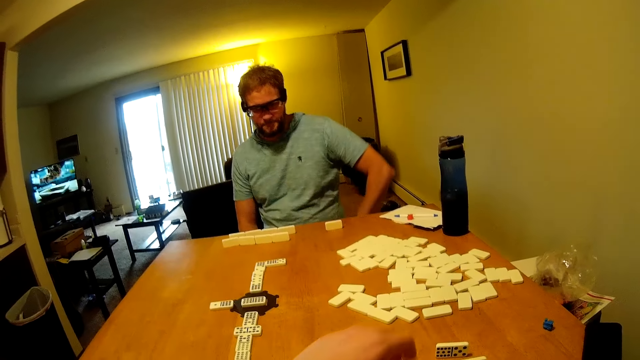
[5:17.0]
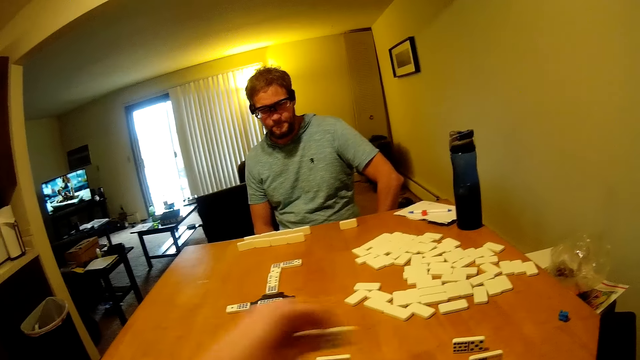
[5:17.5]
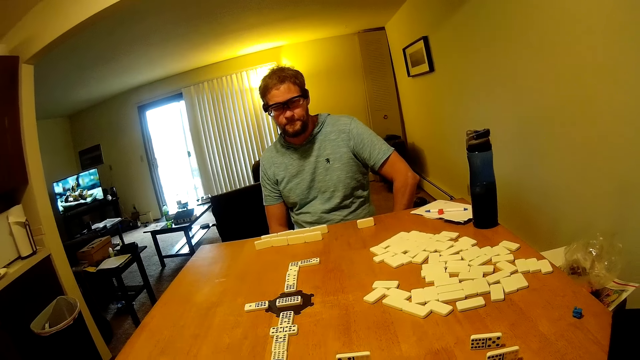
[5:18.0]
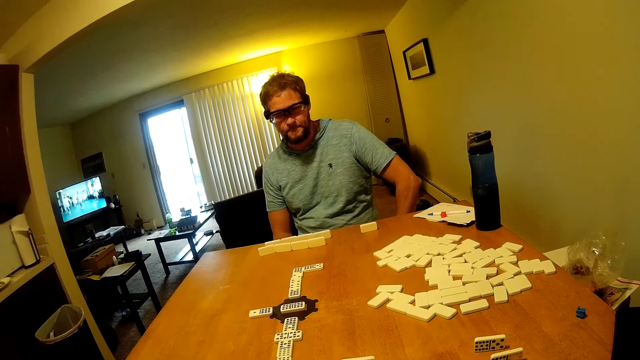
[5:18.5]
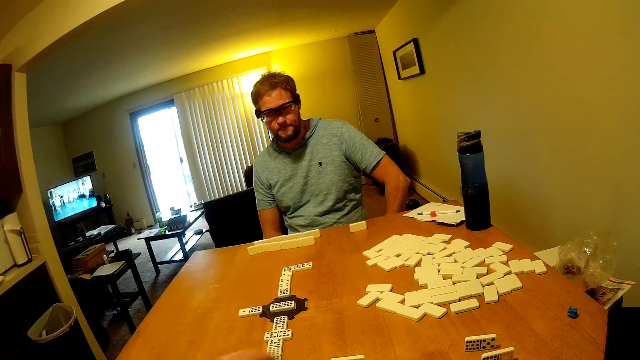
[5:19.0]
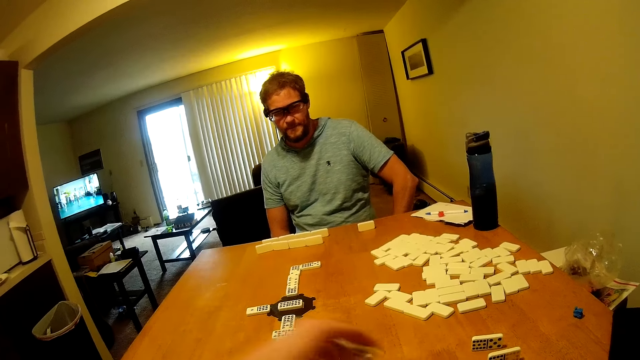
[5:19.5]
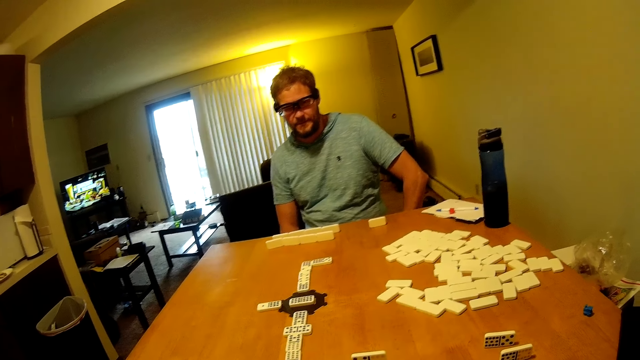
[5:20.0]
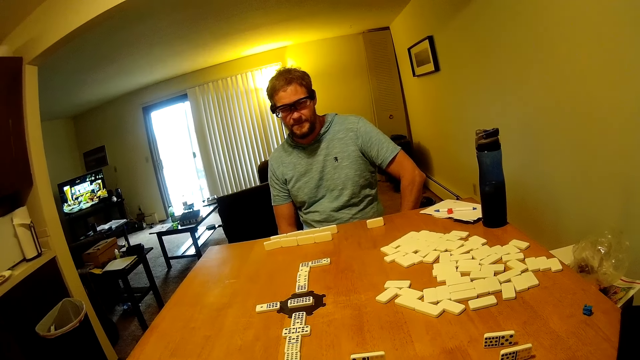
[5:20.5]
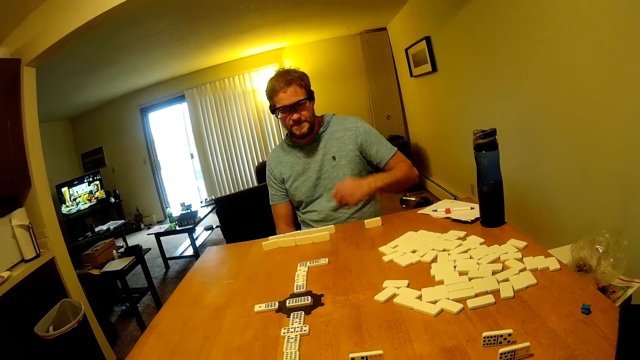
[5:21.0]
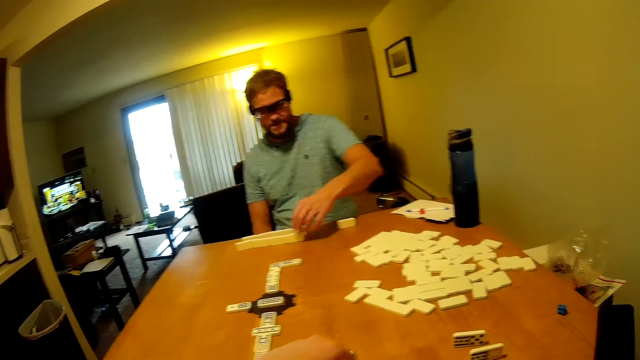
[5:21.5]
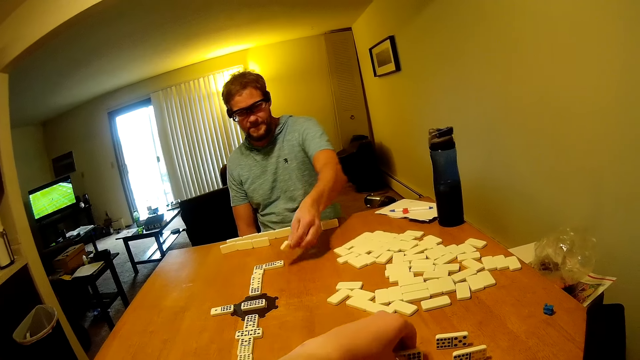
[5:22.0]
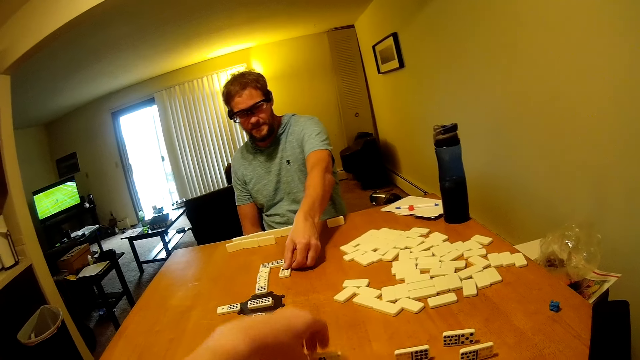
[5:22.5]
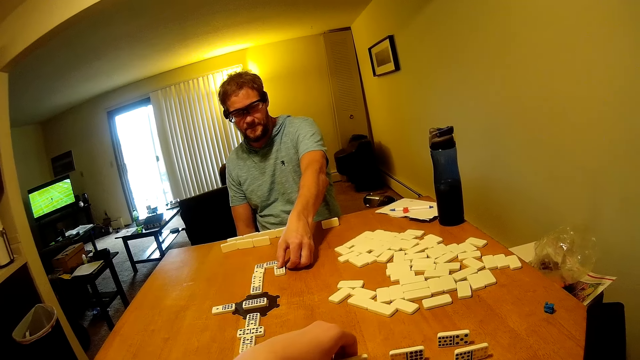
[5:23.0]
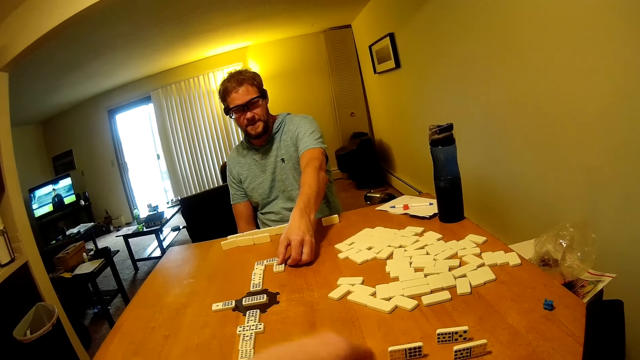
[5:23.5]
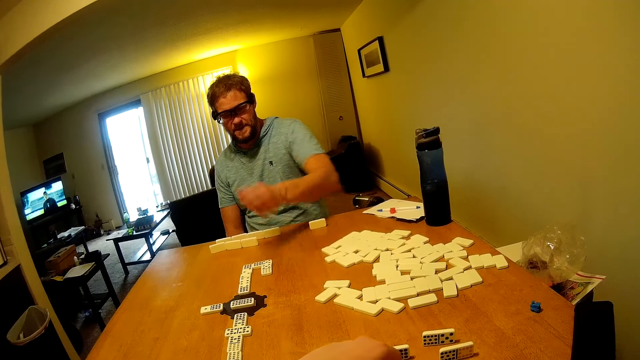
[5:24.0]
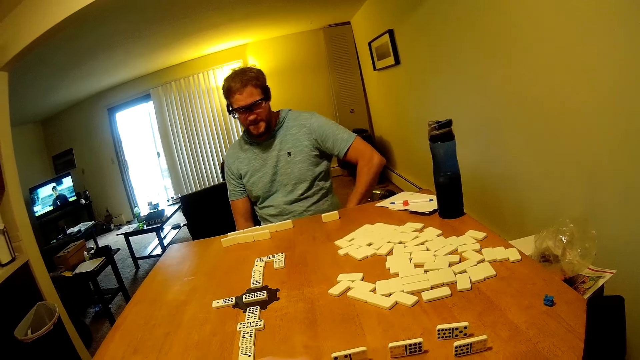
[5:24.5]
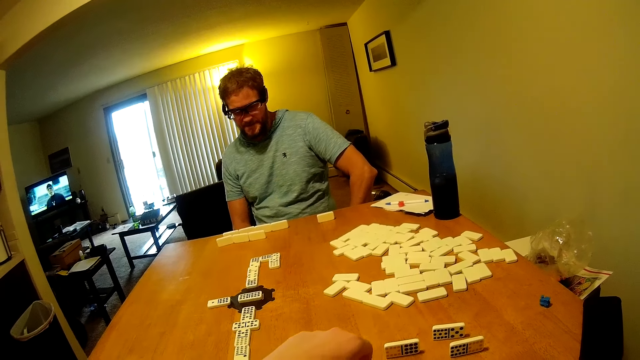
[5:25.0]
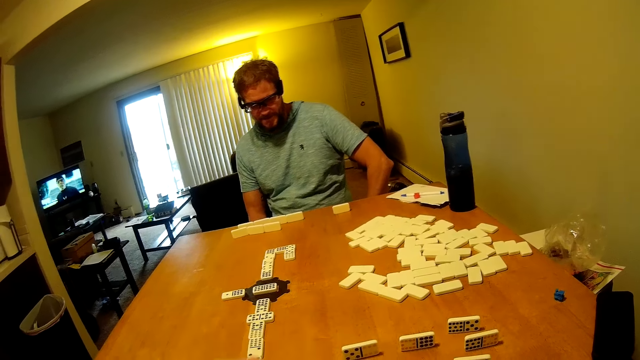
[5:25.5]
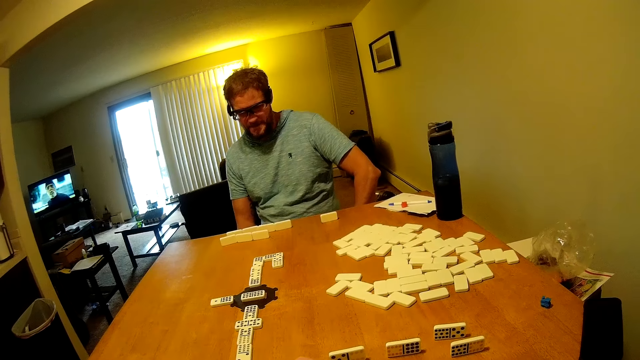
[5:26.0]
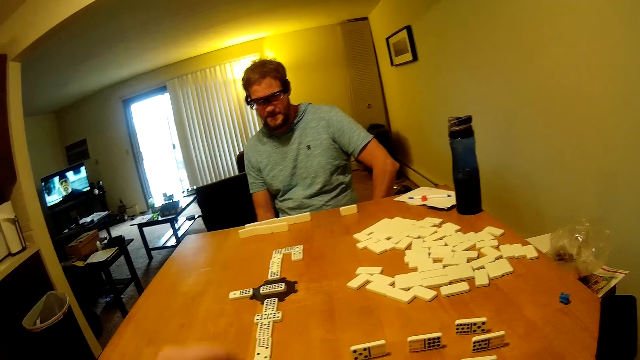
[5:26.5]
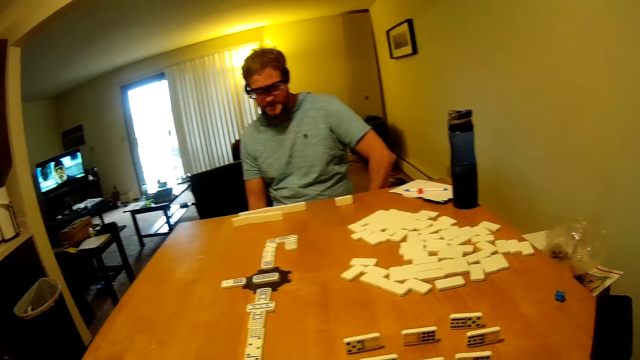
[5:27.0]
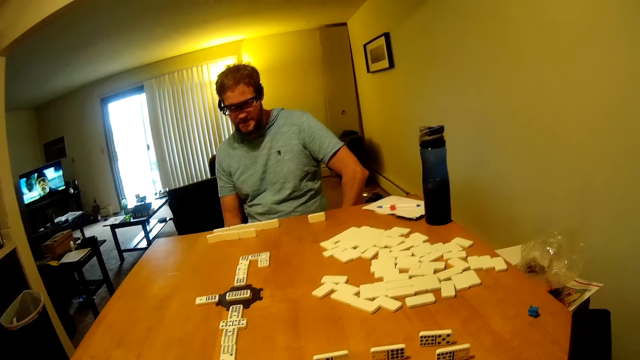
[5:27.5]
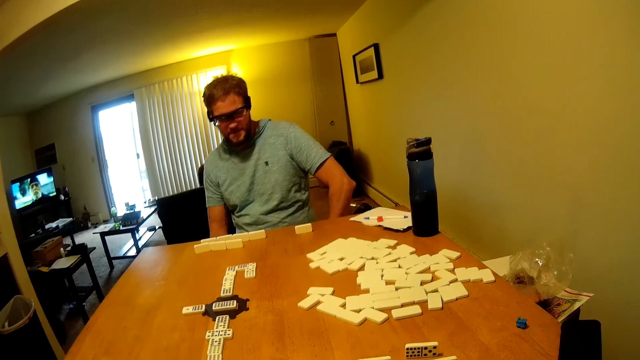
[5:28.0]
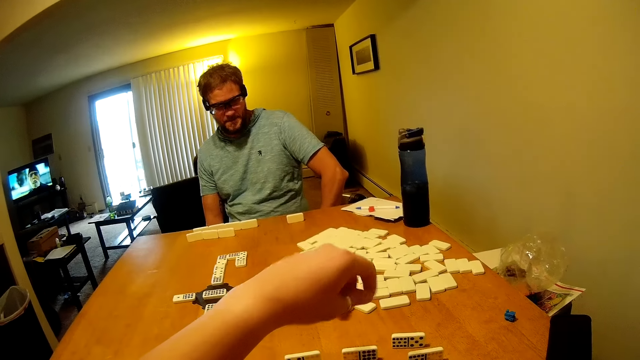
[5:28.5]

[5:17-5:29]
The camera wearer plays domino on the table. A man plays domino on the table. The camera wearer plays domino on the table.

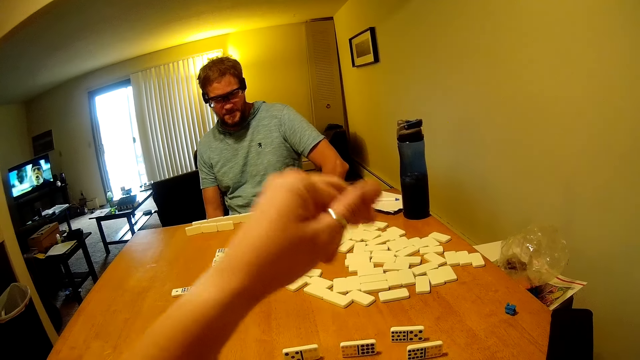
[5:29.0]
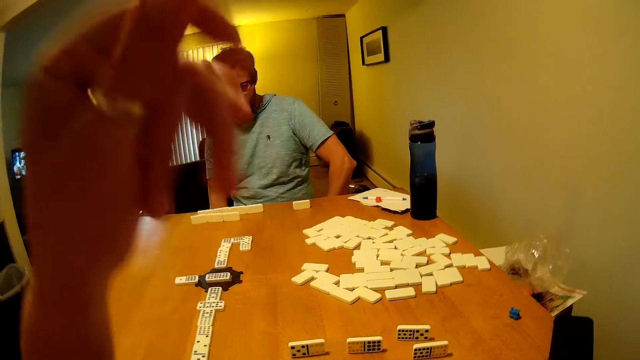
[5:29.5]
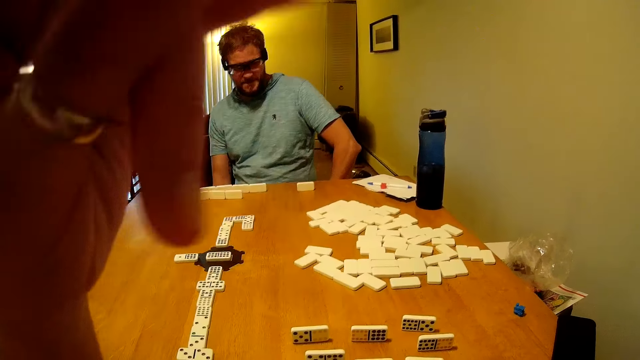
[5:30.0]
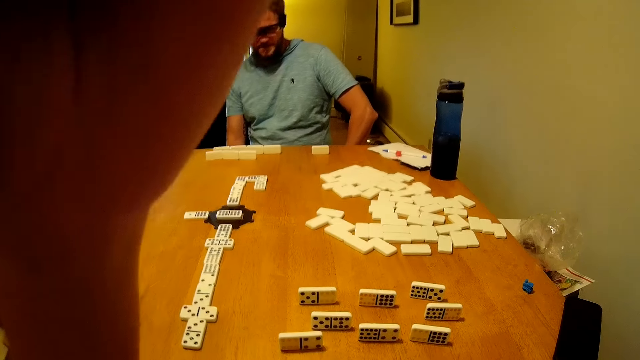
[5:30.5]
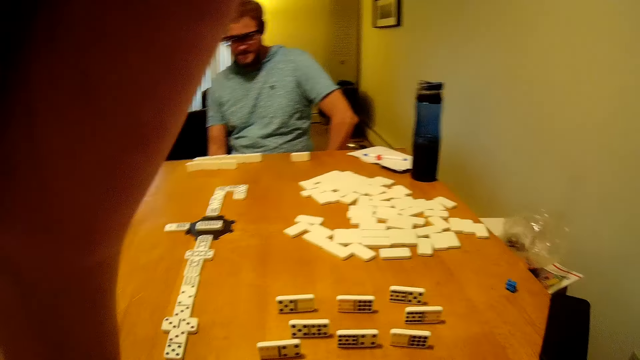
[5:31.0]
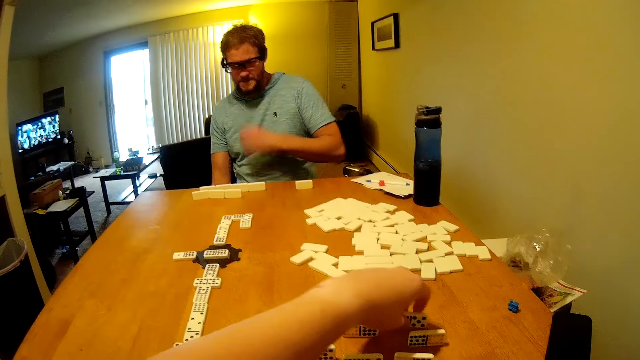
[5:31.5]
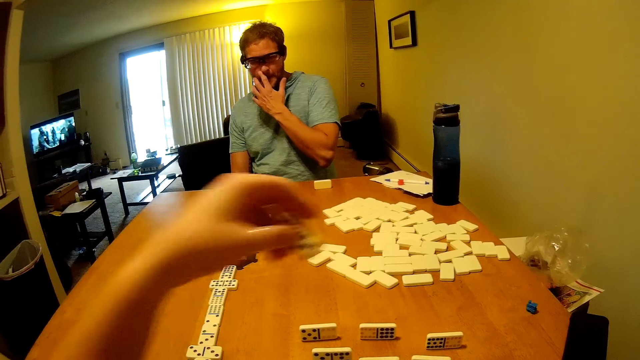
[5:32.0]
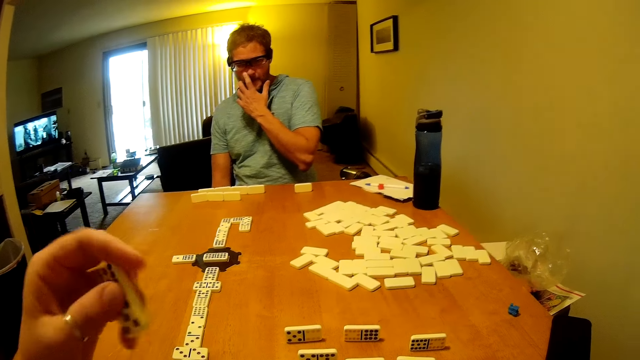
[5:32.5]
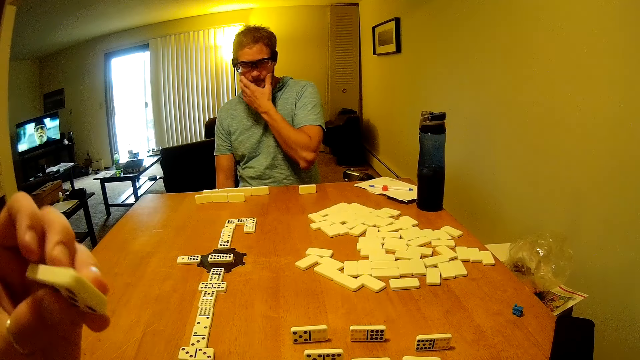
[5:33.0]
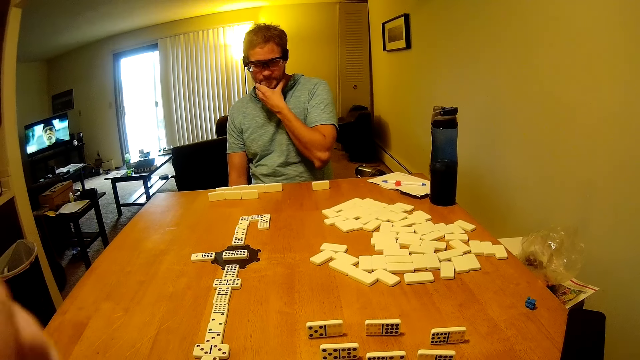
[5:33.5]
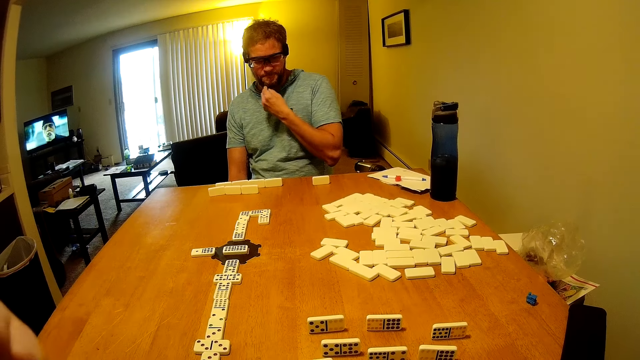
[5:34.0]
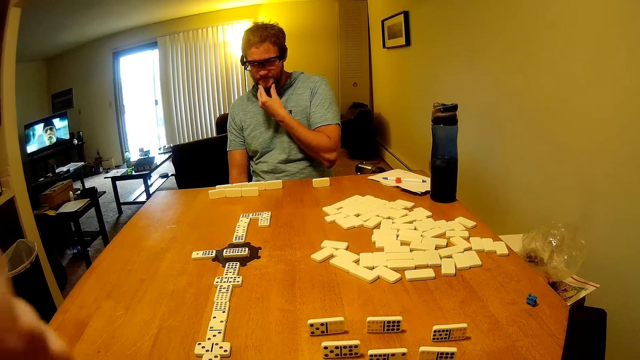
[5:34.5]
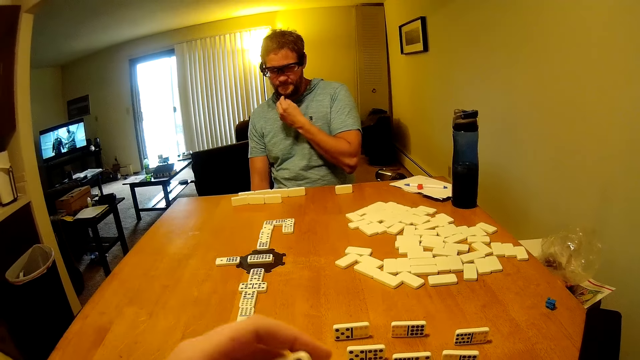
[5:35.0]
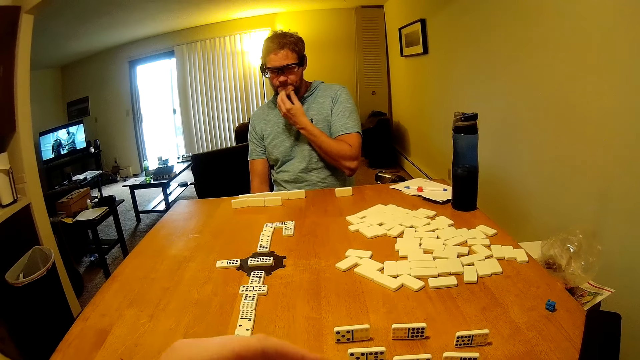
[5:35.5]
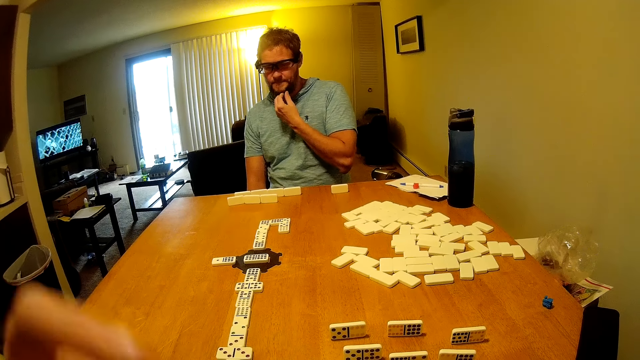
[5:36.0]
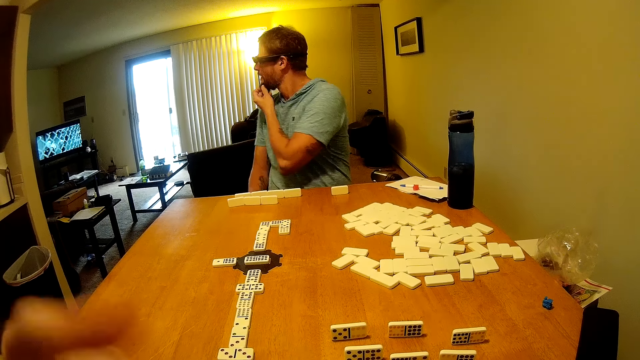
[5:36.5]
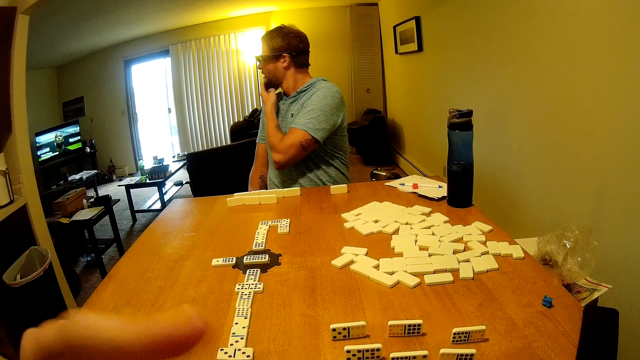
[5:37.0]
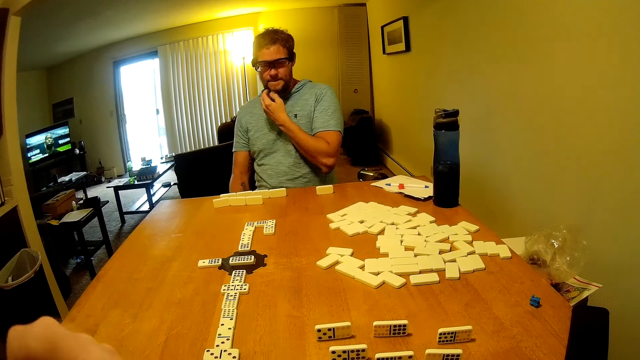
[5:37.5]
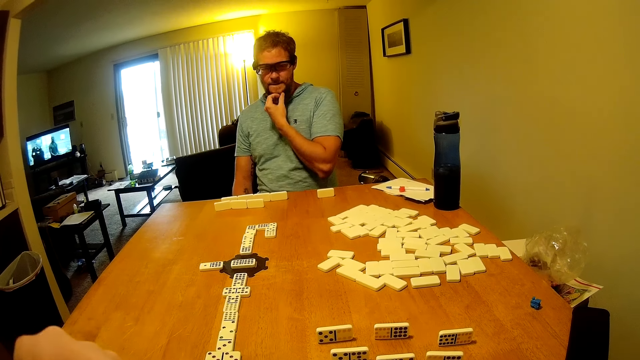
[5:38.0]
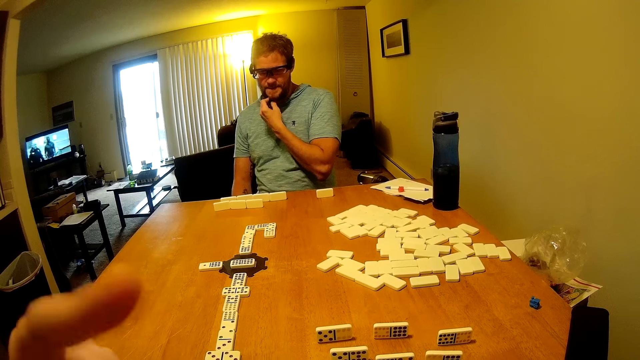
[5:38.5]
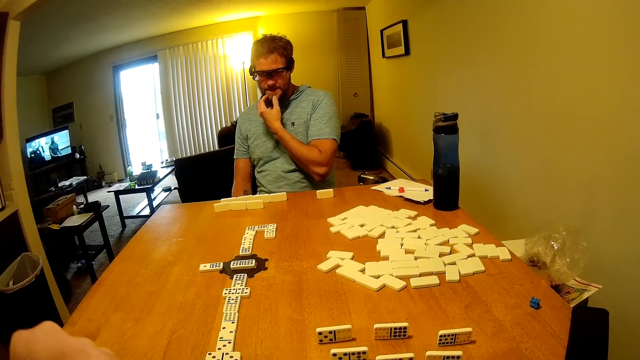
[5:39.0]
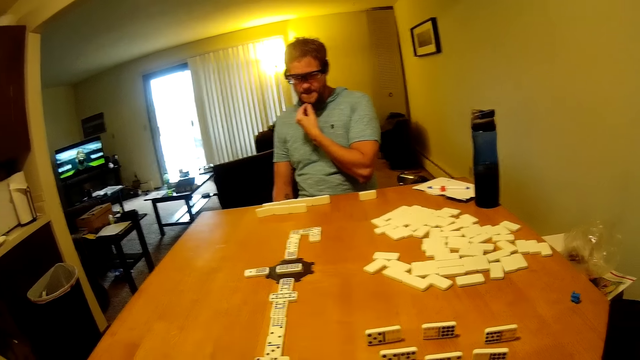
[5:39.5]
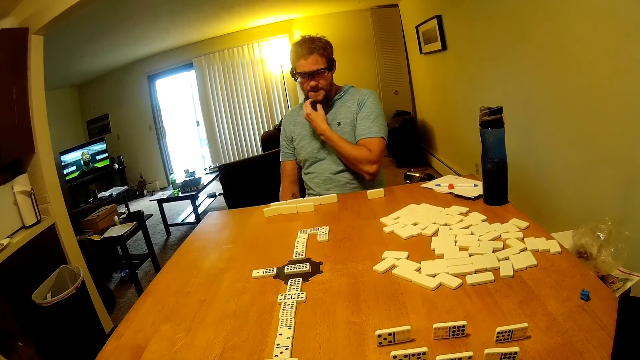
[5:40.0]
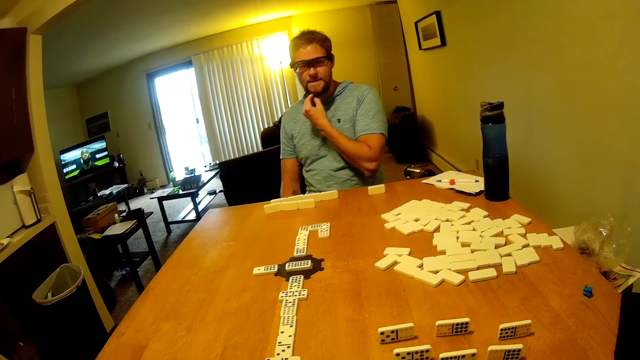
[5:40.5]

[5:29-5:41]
The camera wearer picks a domino from the table. He shakes his fingers.
